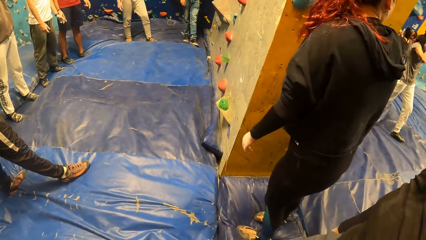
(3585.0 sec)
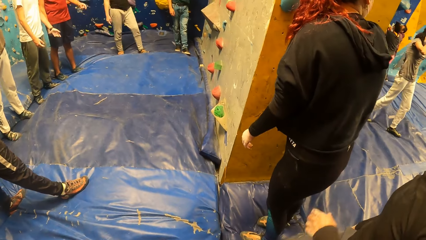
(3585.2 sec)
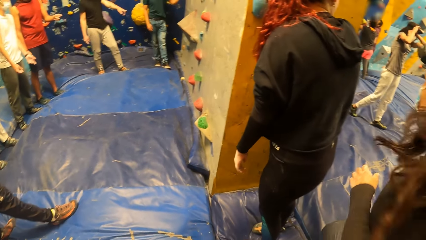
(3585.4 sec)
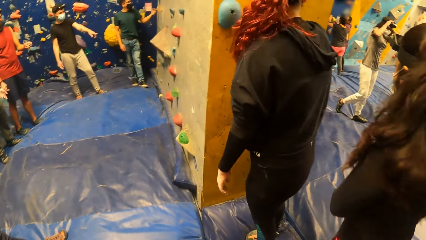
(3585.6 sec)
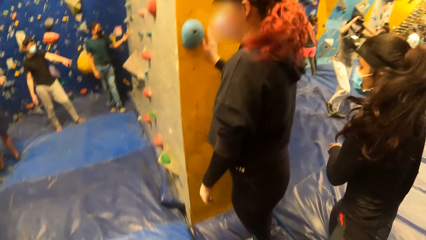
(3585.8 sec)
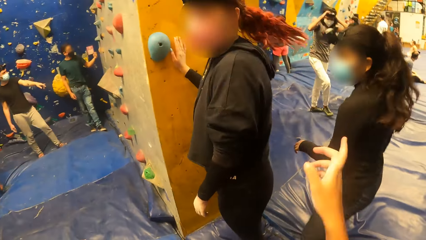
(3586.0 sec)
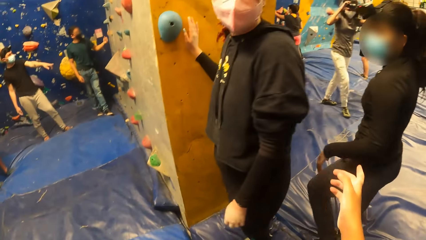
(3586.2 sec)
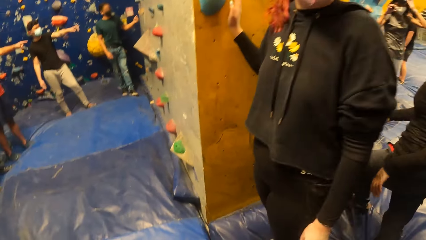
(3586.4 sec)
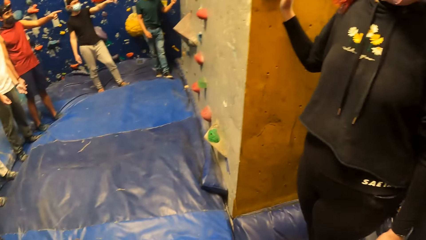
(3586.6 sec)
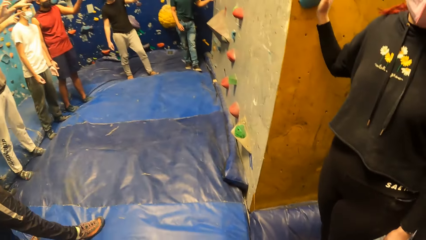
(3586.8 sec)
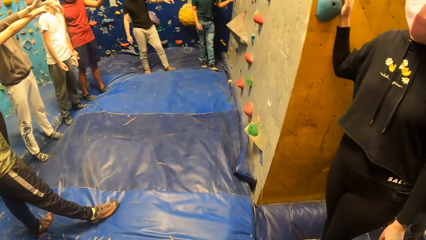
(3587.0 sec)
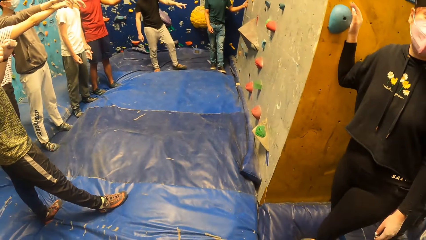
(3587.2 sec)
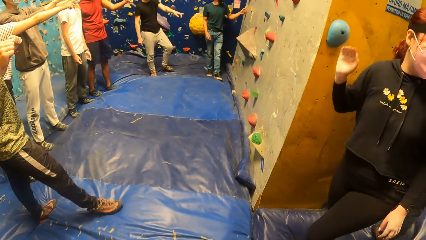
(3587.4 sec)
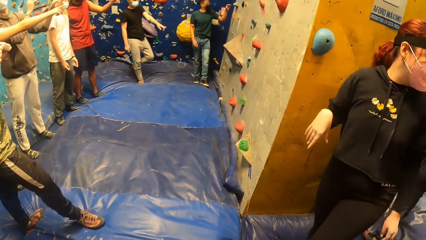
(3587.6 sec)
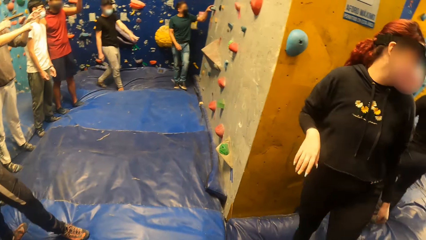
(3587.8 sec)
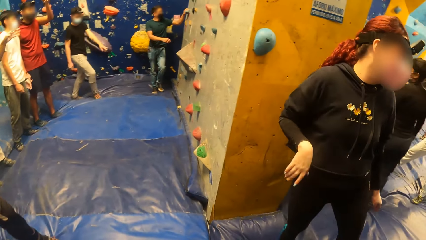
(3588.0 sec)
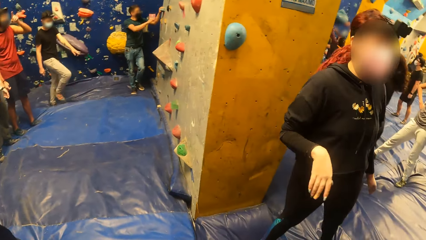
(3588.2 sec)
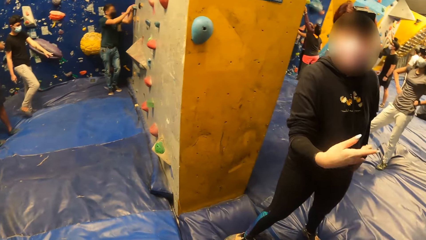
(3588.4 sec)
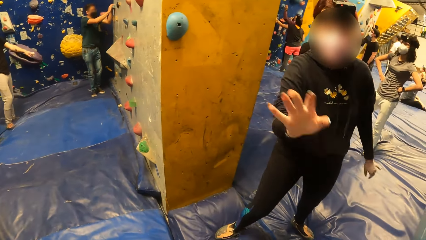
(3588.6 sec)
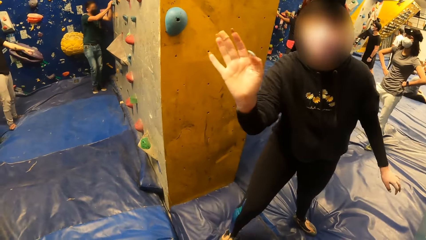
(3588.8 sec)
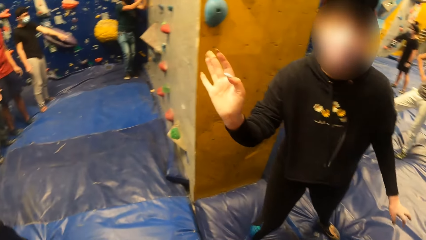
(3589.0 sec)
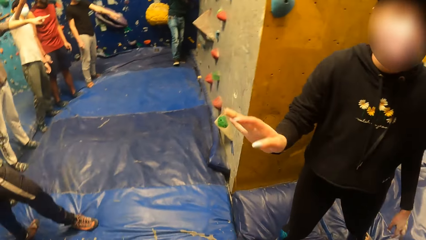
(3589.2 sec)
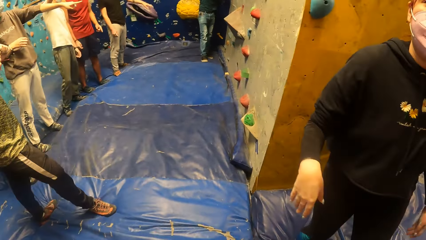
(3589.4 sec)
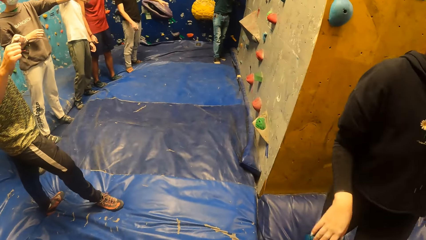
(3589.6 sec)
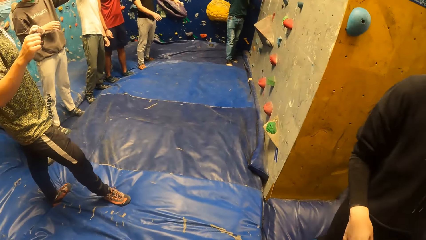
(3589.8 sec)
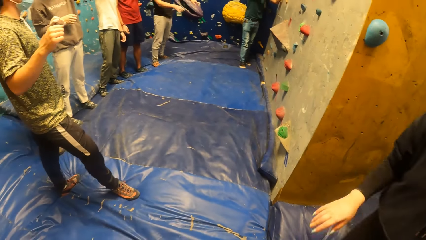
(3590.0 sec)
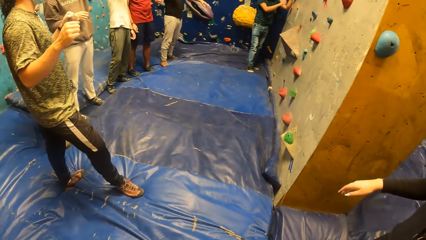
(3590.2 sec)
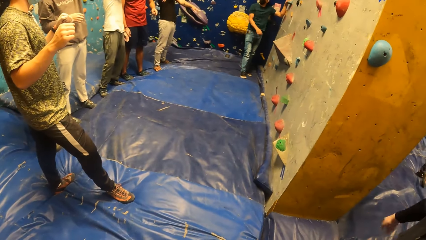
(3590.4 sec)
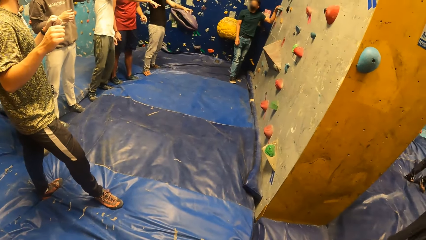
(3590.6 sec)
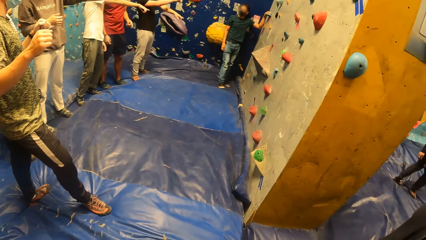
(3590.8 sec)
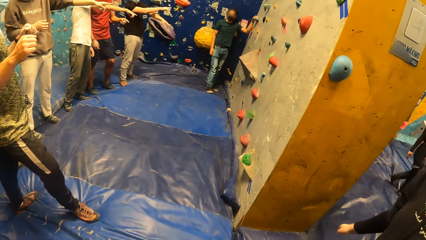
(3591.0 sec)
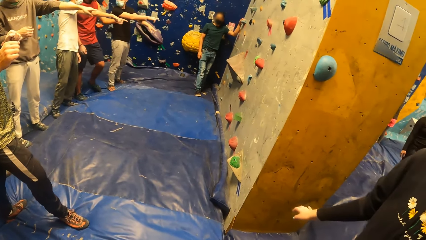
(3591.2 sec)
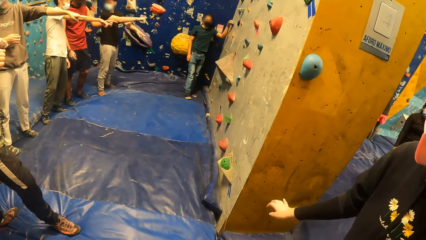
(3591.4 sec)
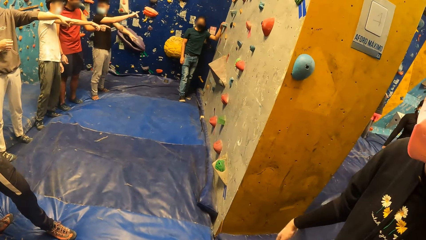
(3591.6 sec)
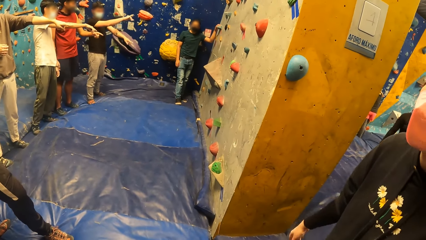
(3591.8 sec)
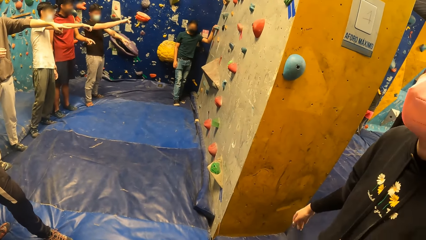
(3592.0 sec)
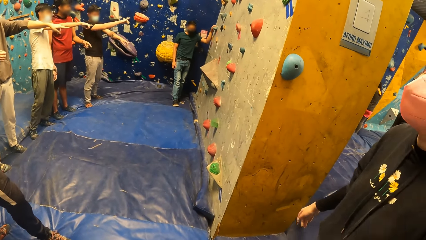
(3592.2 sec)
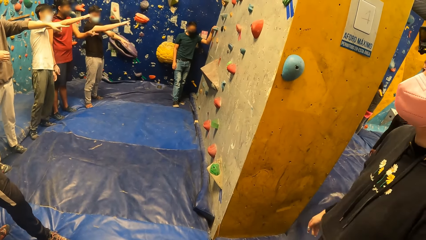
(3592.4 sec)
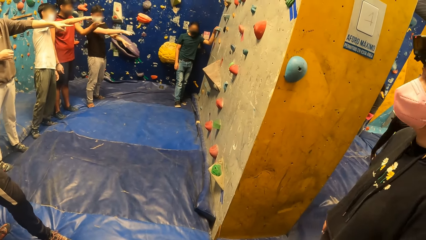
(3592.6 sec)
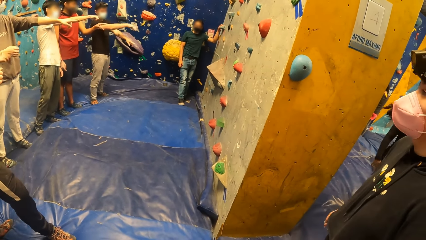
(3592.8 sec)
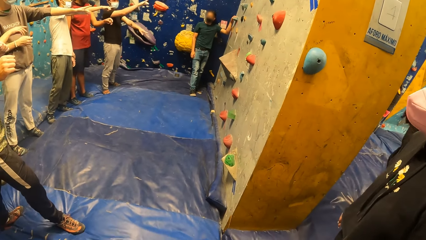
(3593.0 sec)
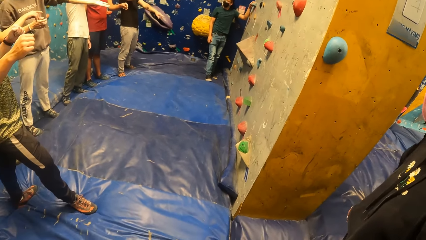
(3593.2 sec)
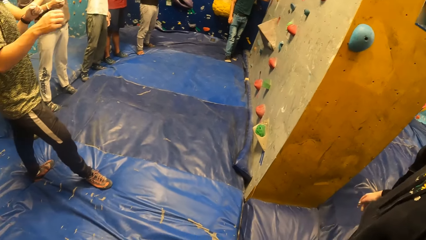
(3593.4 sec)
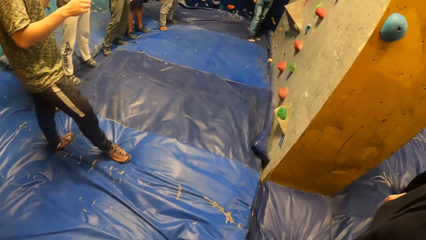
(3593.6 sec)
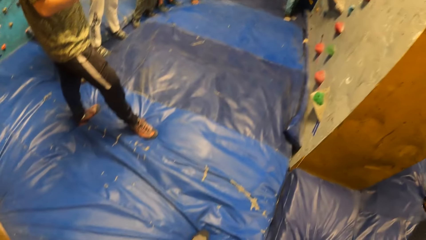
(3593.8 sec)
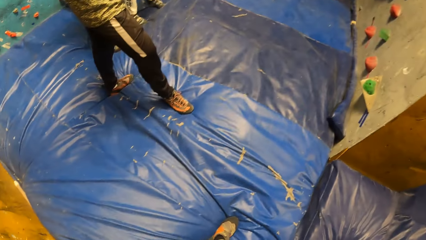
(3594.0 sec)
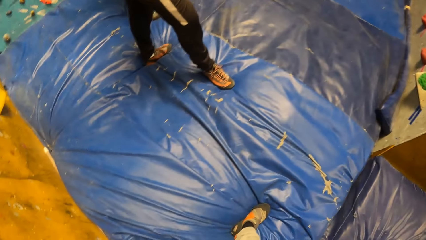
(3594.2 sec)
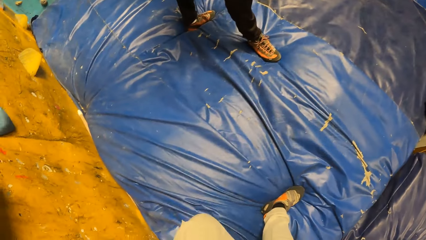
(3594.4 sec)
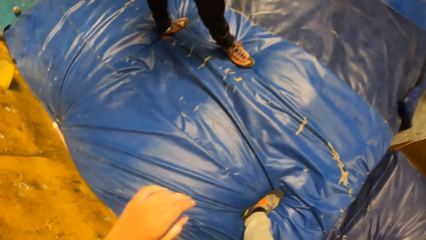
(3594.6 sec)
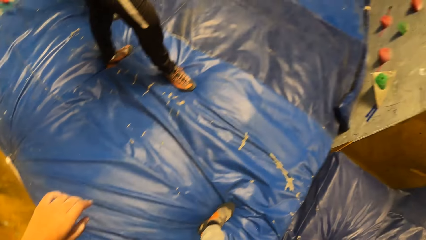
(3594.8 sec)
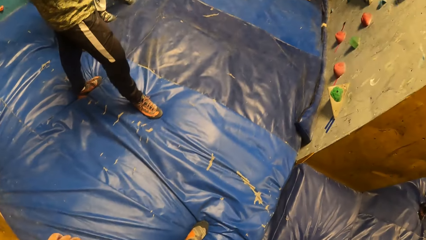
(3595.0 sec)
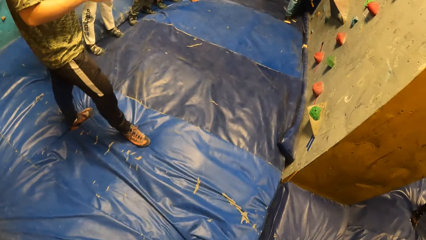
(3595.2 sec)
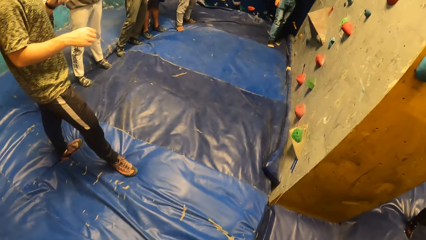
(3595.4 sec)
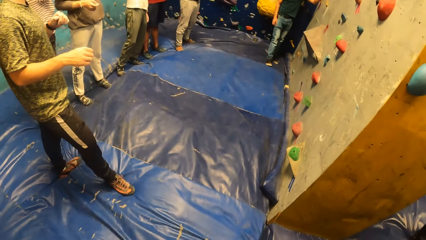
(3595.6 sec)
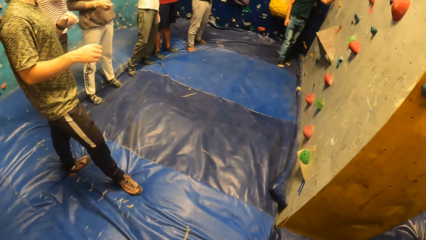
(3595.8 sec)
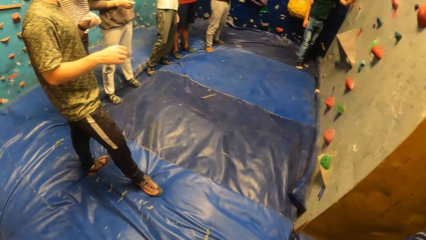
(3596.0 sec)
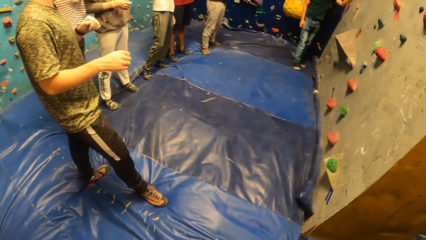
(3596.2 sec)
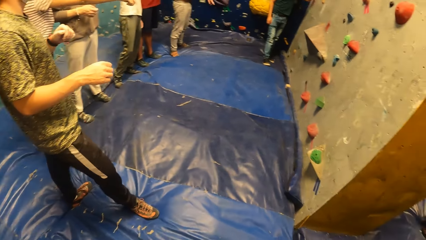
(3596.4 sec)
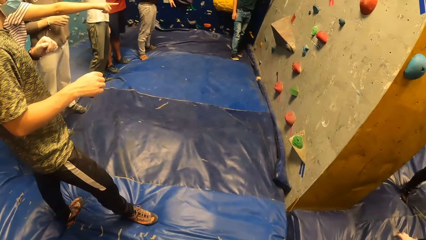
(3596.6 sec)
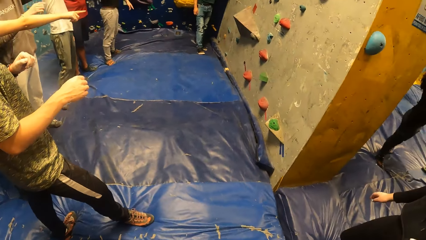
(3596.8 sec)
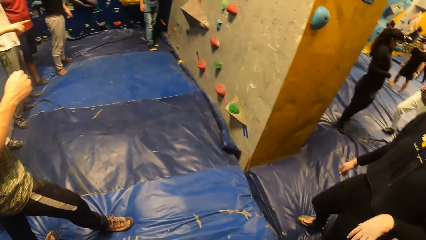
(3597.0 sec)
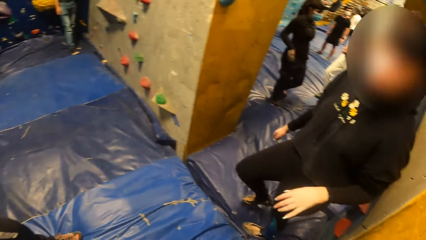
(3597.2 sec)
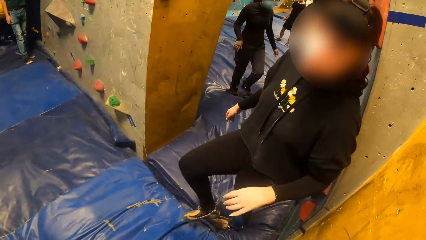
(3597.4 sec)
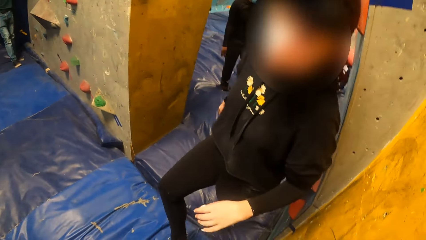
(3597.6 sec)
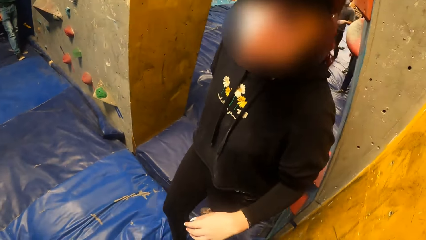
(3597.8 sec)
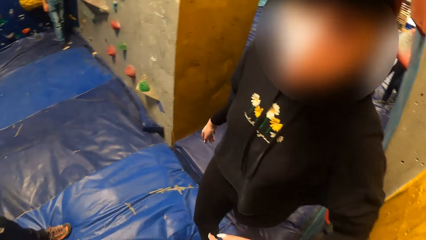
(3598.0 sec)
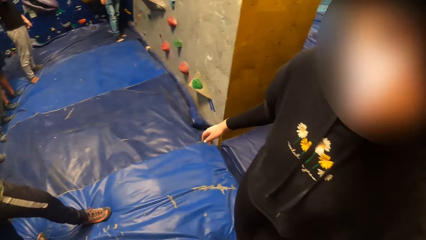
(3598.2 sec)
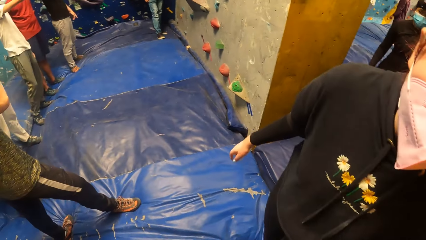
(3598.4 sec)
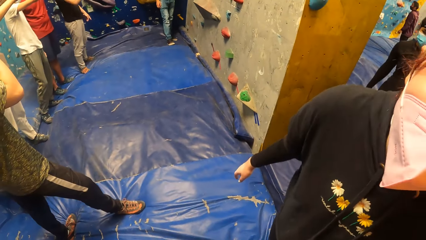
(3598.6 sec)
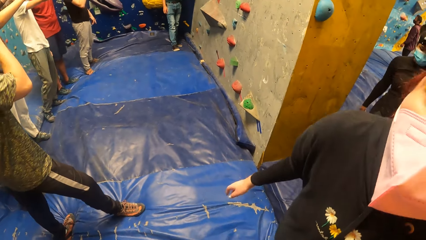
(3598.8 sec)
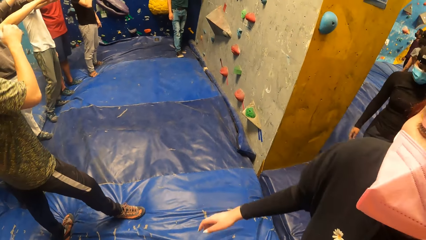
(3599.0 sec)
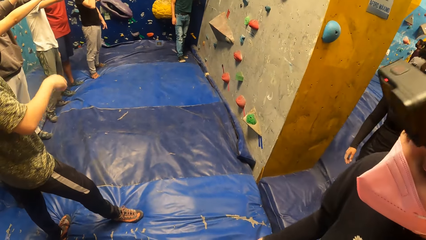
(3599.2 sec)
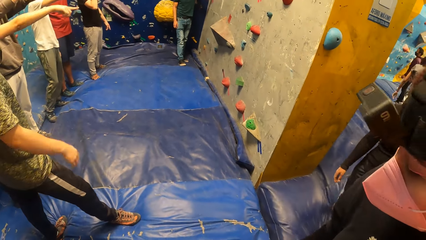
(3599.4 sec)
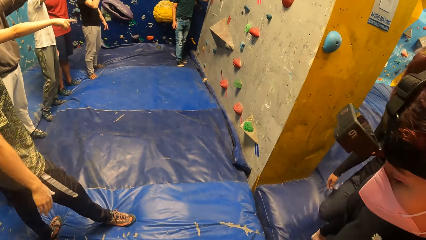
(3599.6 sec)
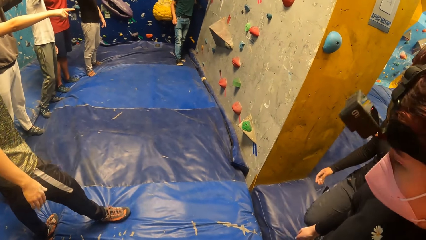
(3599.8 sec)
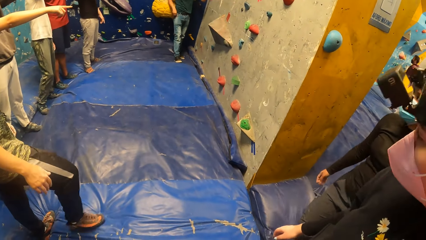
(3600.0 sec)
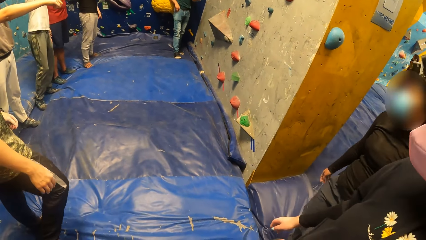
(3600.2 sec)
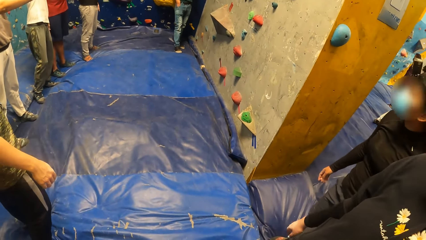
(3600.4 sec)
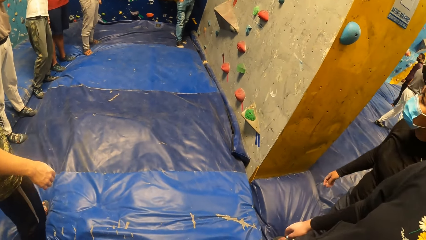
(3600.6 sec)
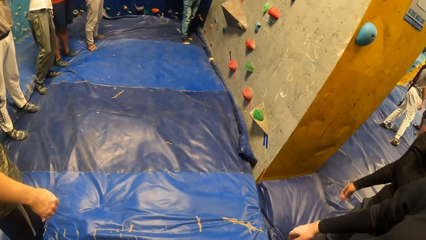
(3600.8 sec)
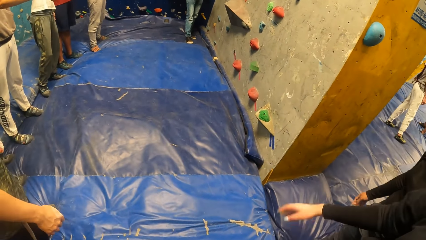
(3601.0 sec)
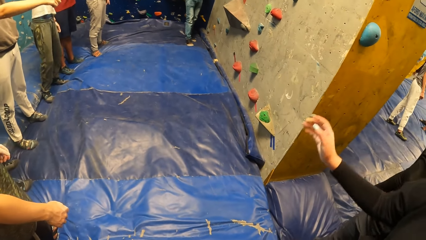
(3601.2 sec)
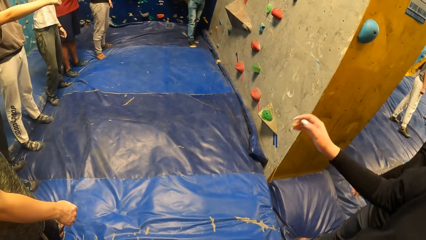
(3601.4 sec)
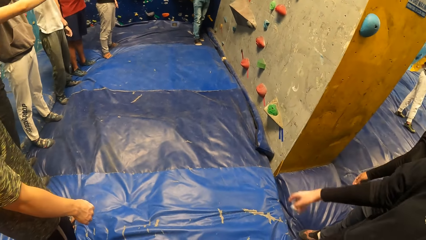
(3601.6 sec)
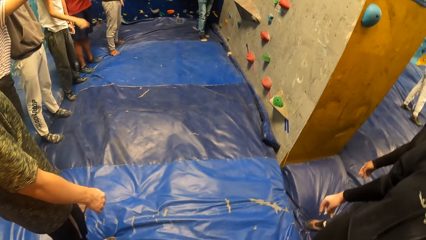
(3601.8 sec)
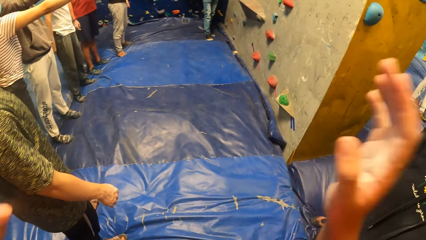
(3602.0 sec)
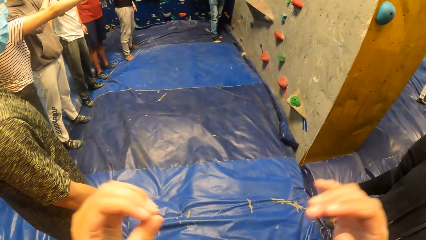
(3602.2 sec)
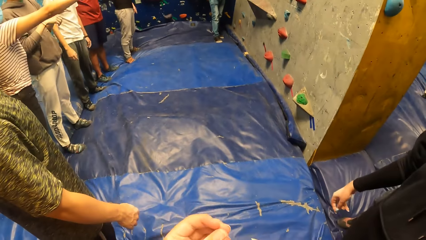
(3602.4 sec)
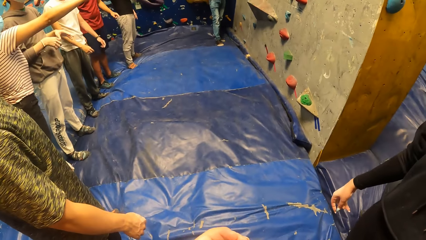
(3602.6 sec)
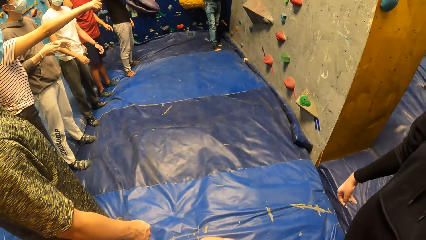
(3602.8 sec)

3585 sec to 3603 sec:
The gym instructor holds a climbing hold stone with his left hand. The camera wearer raises a hand up. The gym instructor picks up a chalk container from his pocket with his right hand.
